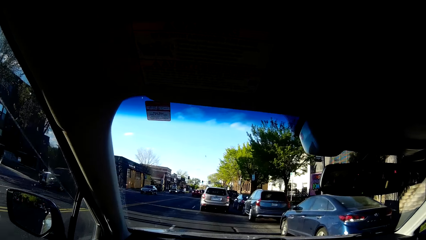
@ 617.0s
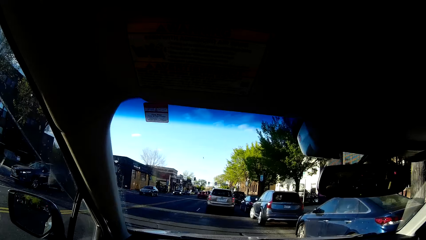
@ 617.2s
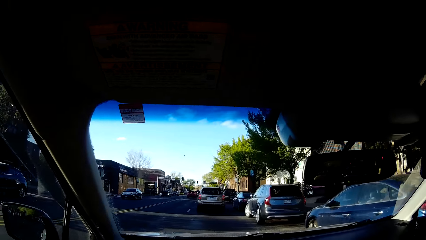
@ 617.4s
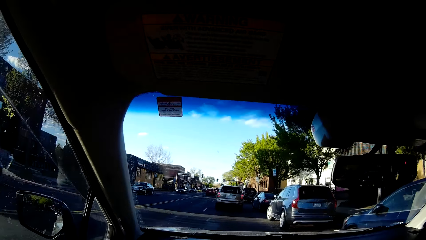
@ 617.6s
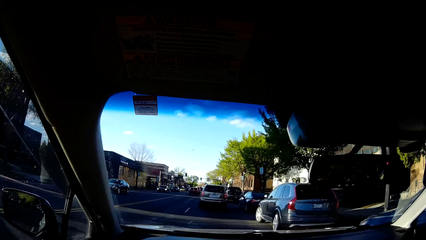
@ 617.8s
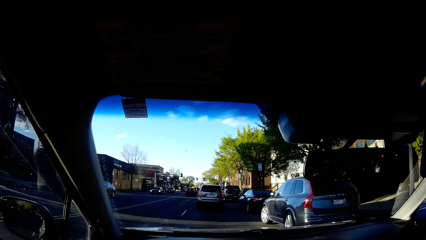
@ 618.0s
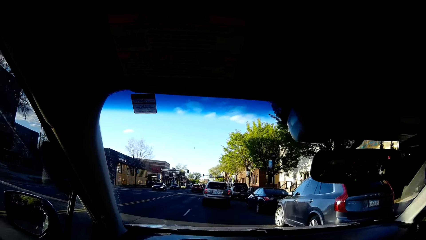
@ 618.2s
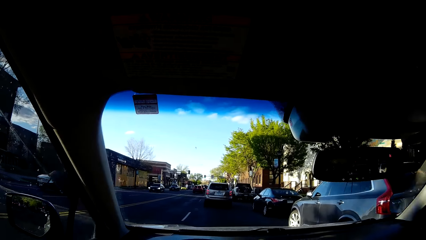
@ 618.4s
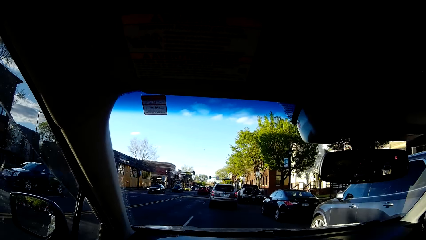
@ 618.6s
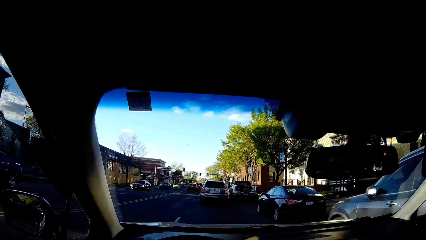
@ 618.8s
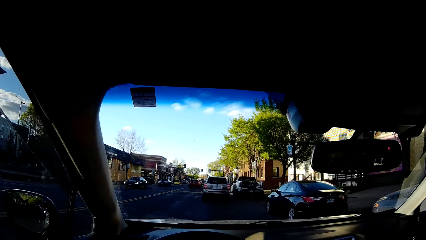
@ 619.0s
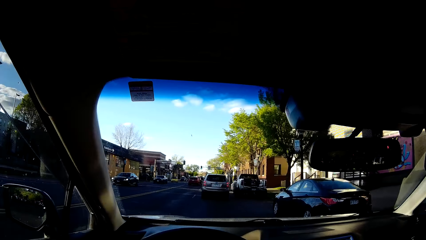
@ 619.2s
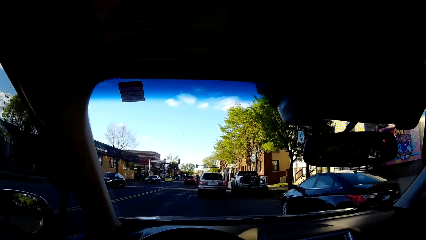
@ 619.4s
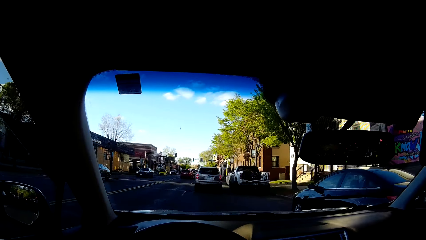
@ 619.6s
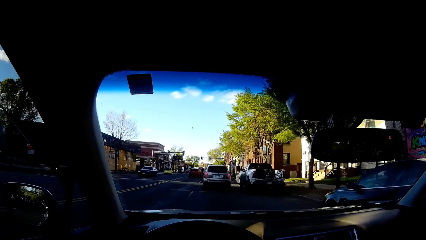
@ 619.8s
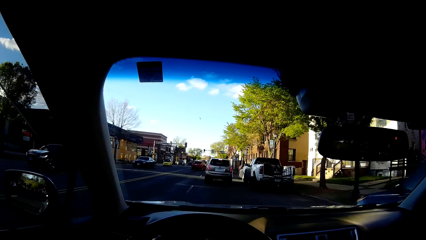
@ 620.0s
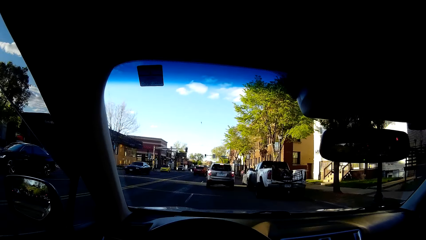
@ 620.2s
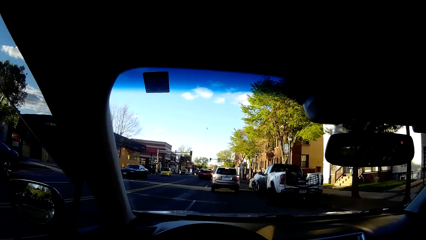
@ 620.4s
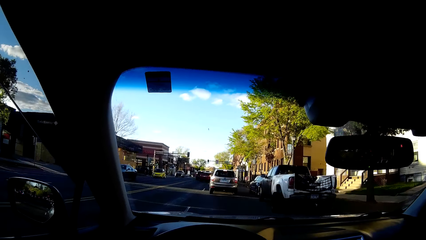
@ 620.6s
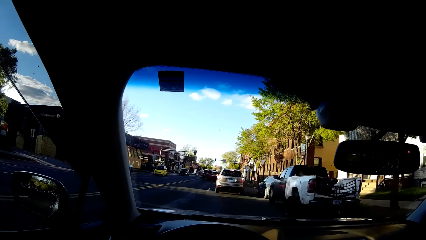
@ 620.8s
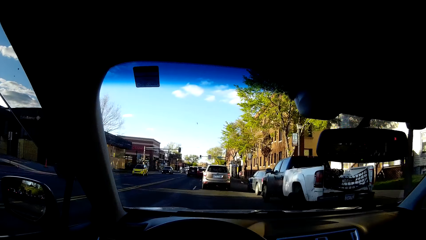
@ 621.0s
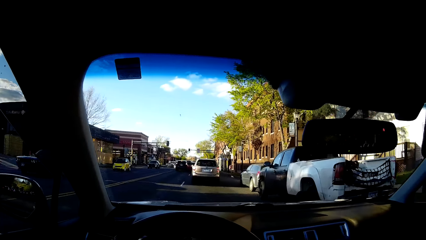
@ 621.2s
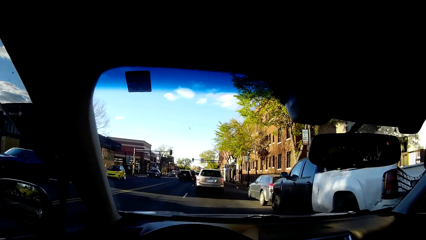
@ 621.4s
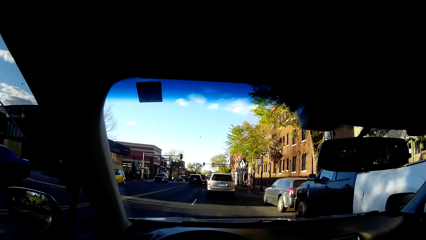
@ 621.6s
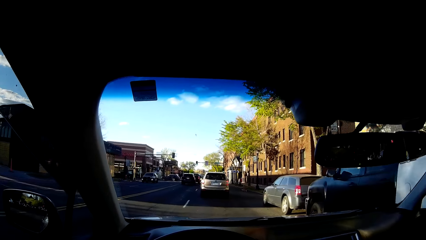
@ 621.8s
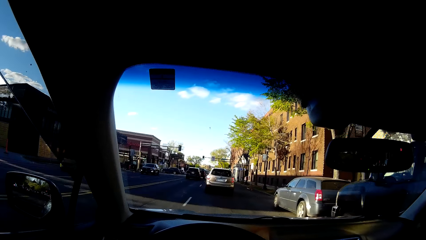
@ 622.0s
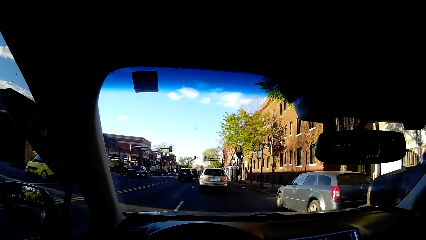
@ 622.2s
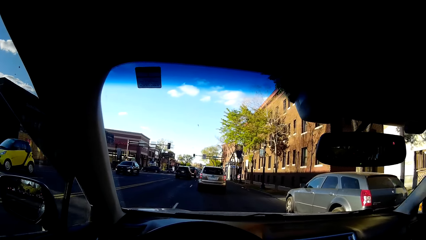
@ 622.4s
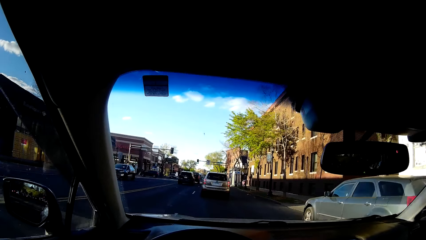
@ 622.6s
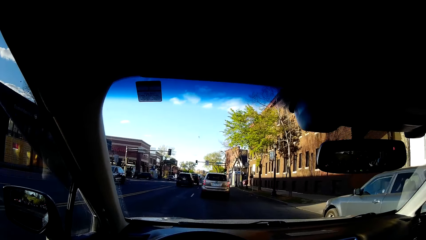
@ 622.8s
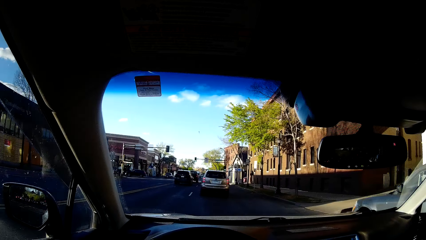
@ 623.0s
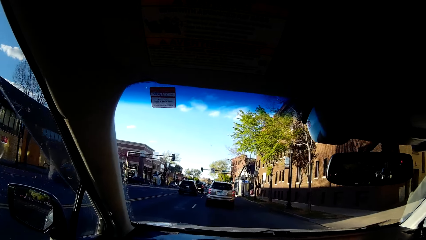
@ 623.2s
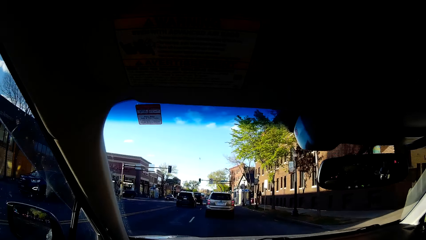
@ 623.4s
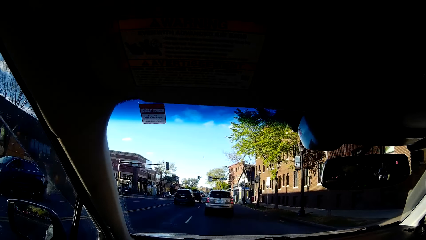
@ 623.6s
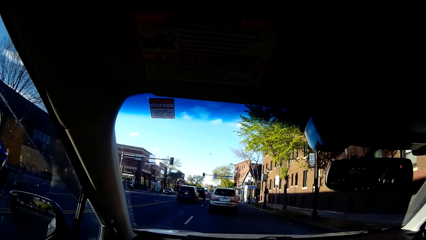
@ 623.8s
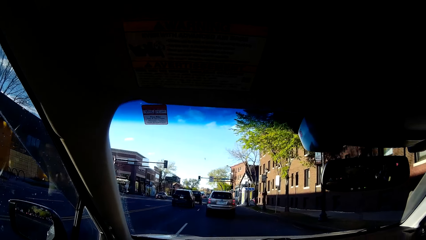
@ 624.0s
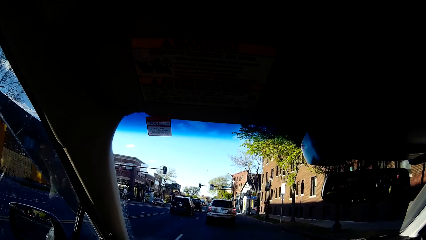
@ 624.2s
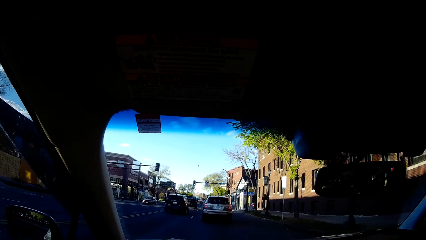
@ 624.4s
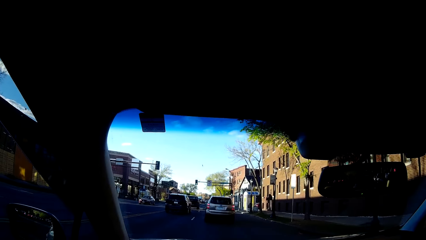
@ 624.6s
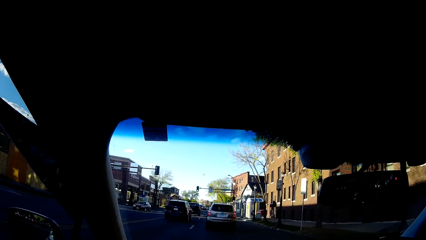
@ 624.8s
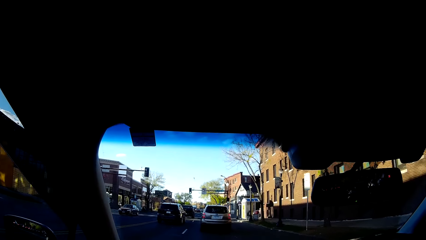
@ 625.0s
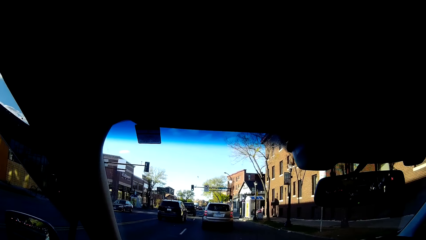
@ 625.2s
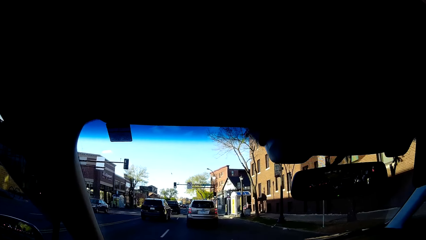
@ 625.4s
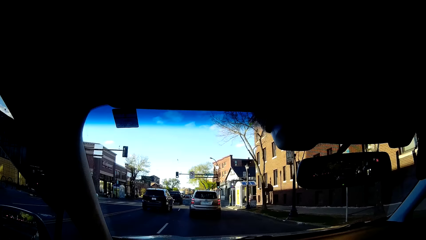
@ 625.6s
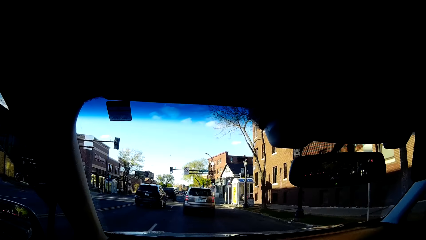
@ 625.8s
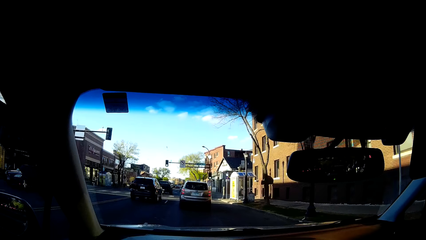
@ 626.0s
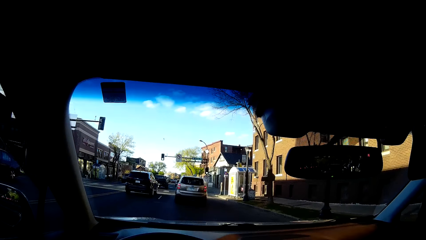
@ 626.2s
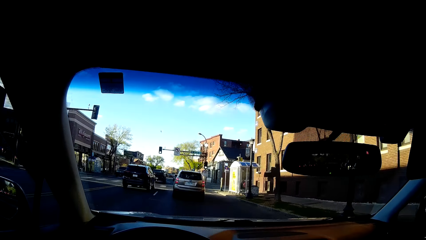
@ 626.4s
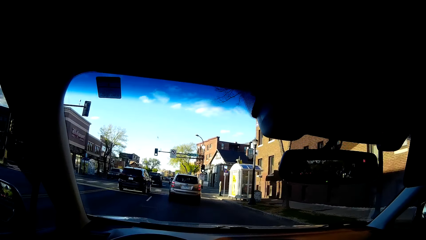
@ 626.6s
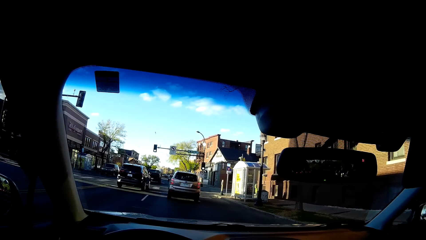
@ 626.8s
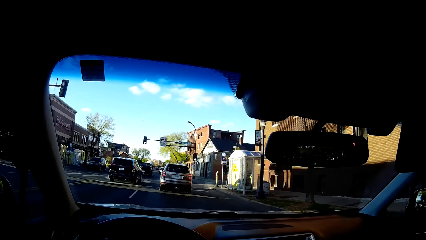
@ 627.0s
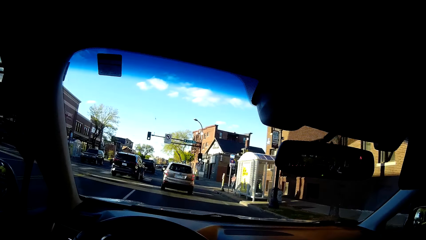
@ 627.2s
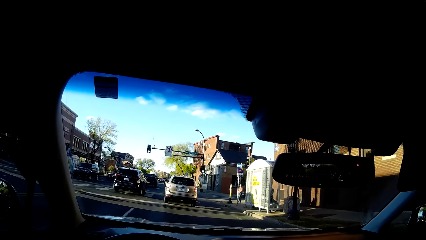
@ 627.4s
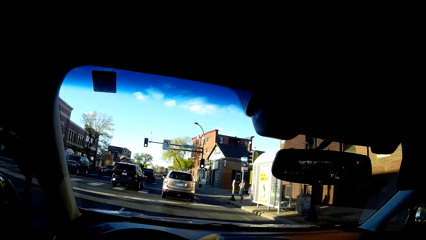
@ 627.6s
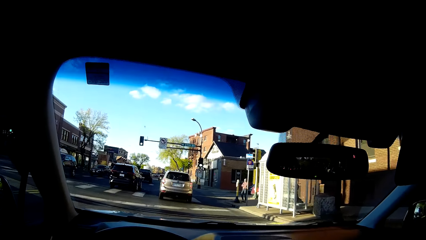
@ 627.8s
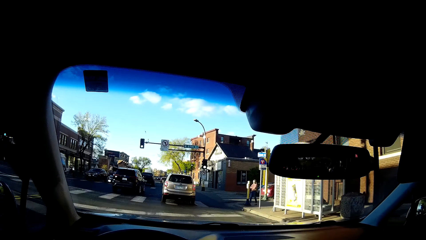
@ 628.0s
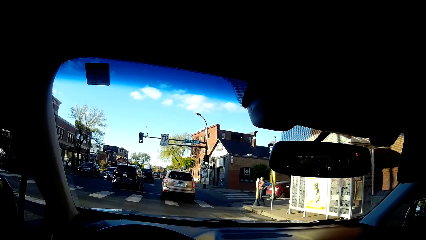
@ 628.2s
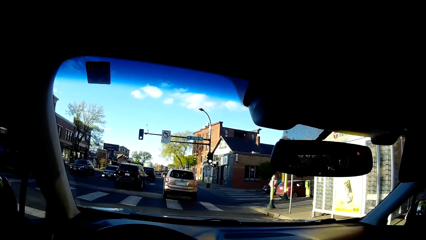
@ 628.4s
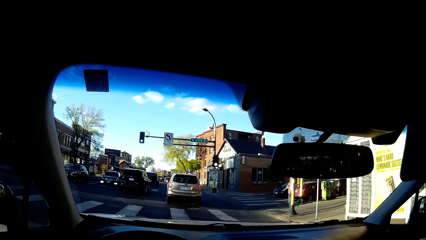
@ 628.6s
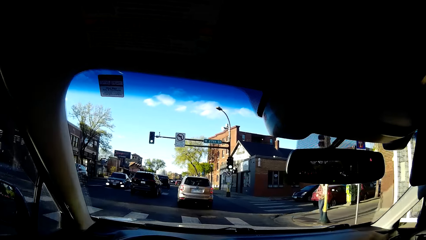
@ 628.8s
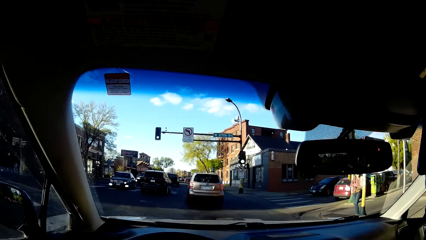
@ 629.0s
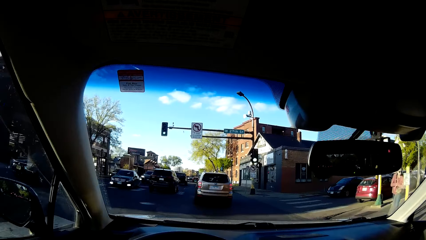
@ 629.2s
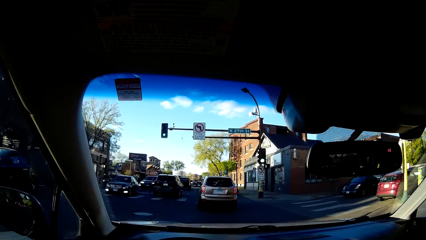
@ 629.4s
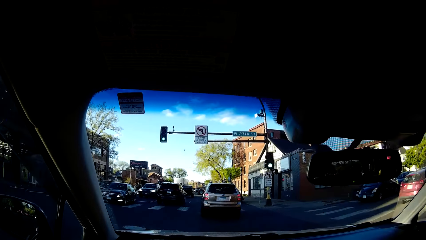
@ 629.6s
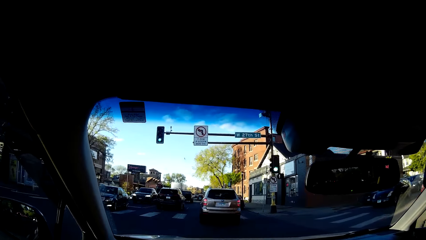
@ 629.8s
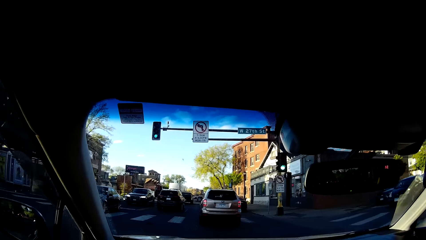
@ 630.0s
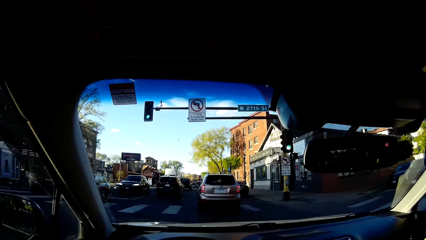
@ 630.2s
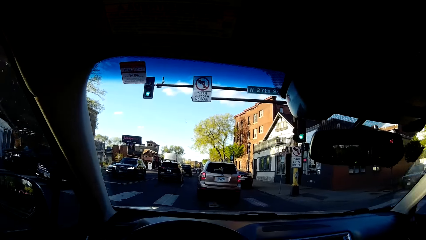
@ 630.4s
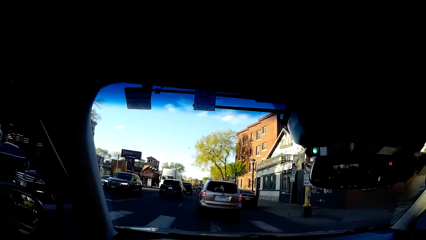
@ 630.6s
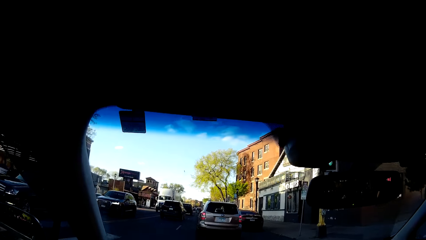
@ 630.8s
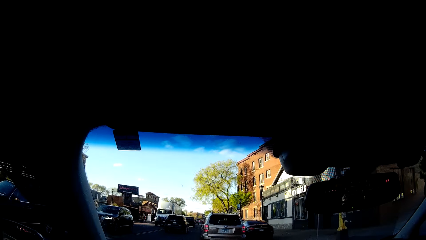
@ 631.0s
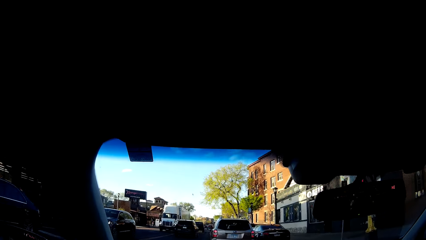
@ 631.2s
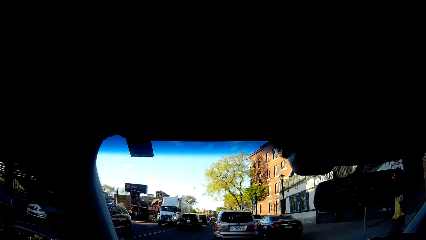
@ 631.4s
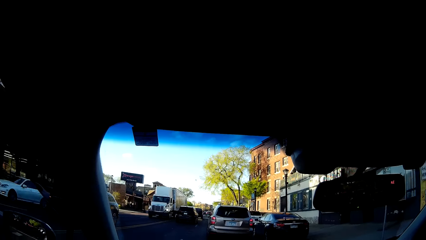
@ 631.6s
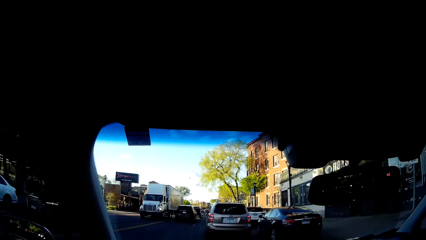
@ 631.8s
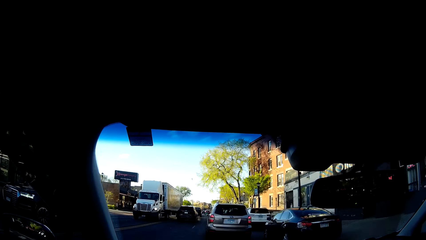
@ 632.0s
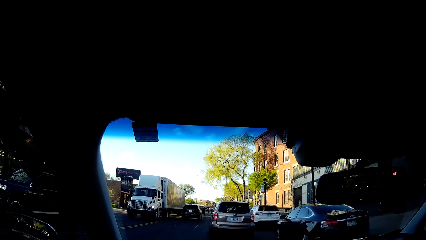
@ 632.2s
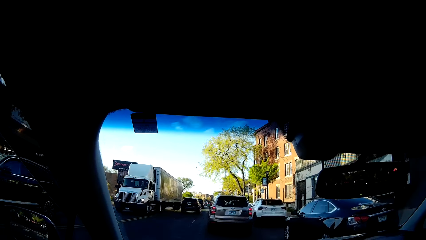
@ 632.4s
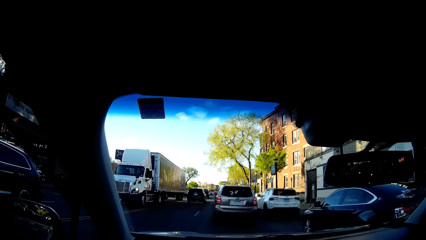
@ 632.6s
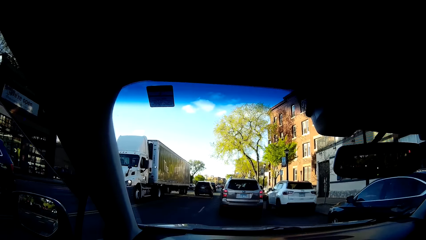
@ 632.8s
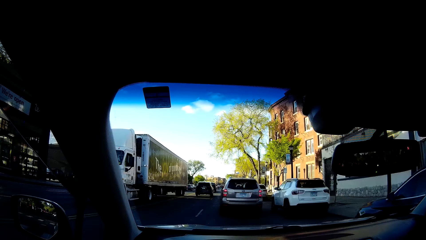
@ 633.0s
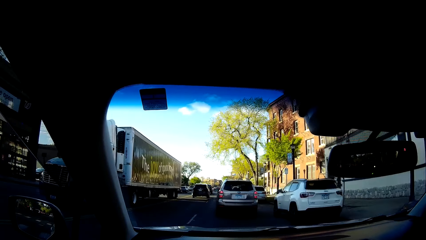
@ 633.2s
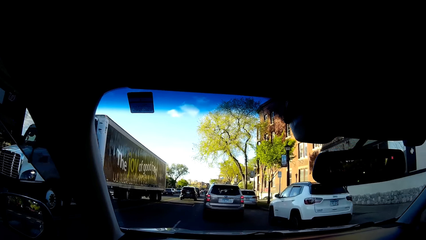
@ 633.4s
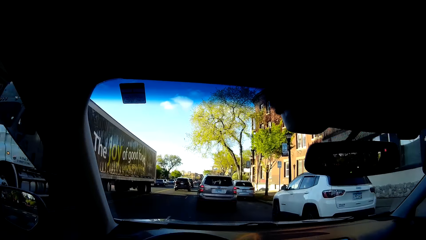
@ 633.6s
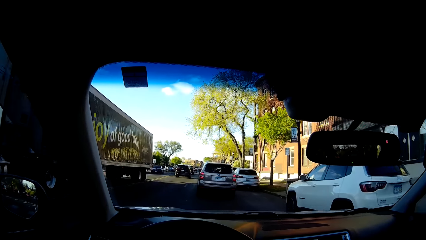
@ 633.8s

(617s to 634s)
The camera wearer sings while driving. They sing while driving repeatedly.
